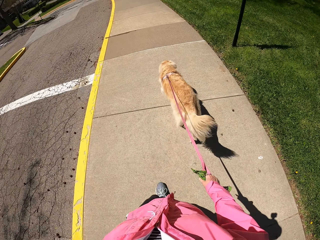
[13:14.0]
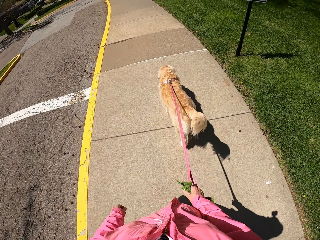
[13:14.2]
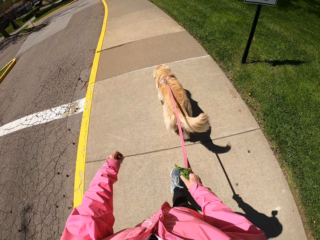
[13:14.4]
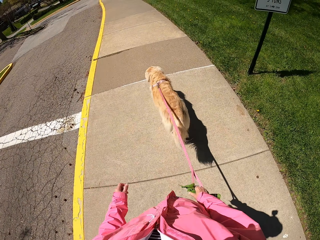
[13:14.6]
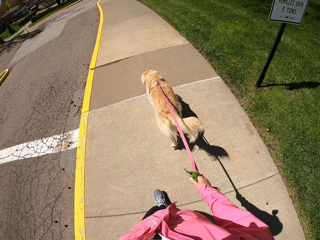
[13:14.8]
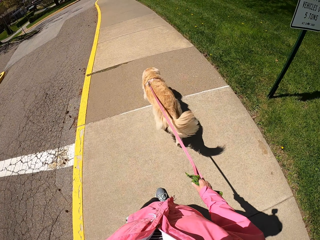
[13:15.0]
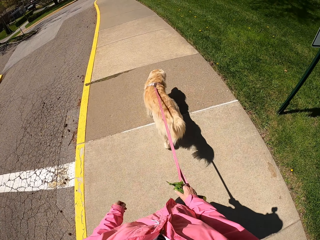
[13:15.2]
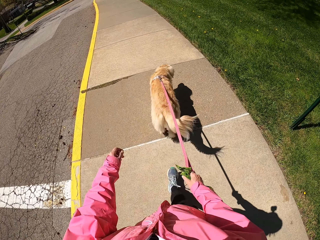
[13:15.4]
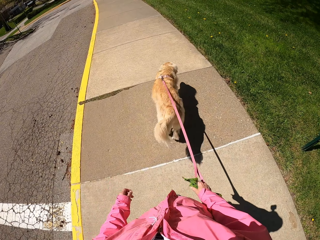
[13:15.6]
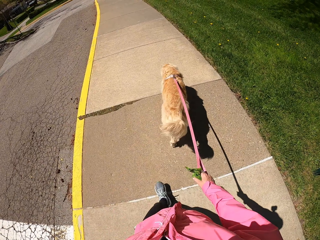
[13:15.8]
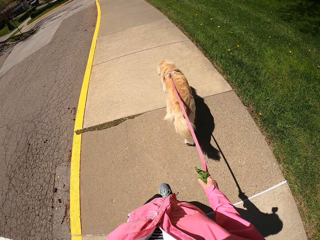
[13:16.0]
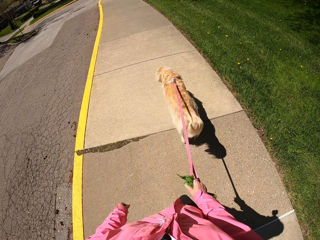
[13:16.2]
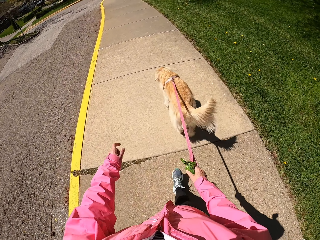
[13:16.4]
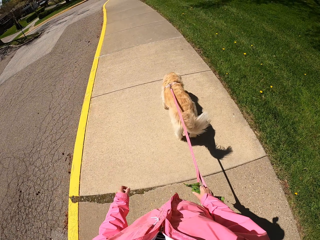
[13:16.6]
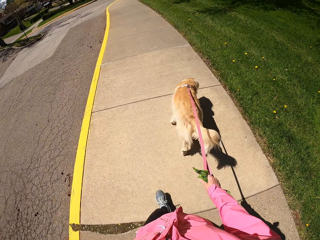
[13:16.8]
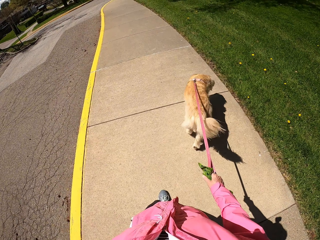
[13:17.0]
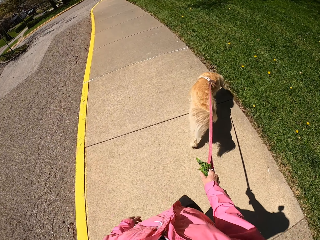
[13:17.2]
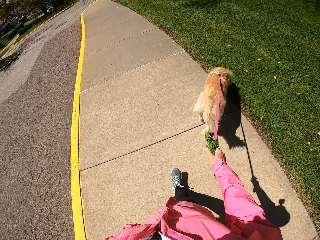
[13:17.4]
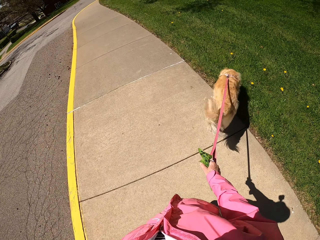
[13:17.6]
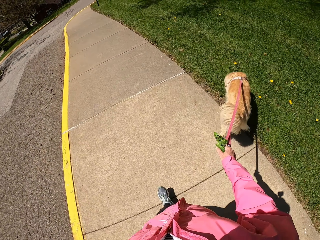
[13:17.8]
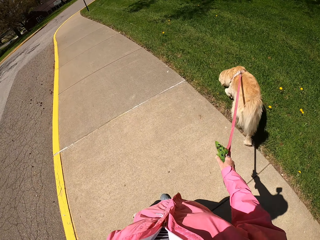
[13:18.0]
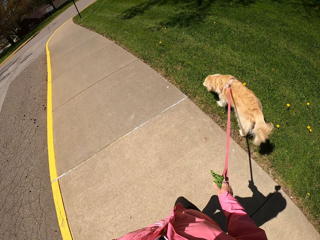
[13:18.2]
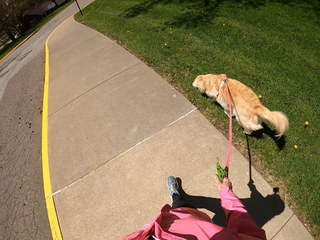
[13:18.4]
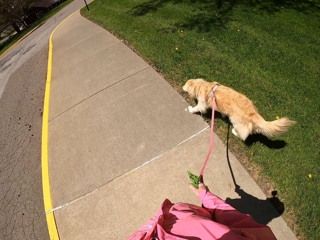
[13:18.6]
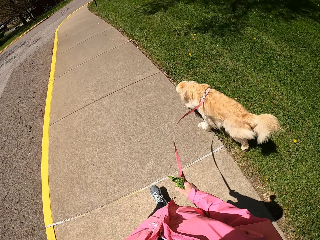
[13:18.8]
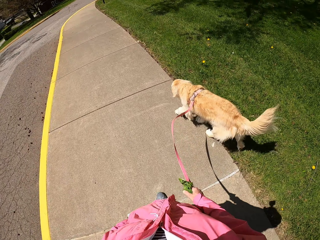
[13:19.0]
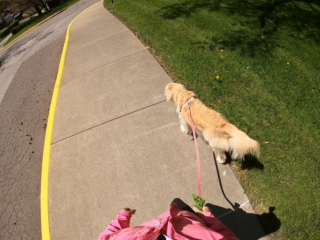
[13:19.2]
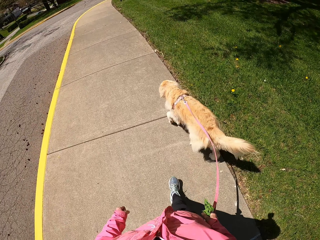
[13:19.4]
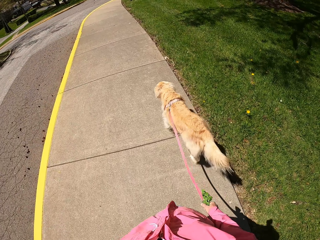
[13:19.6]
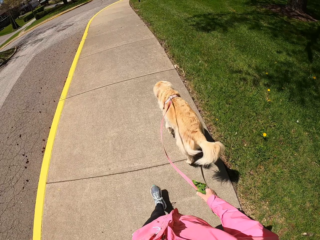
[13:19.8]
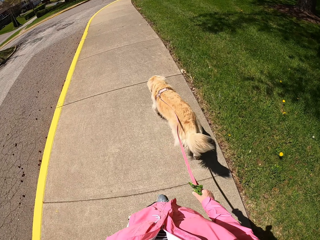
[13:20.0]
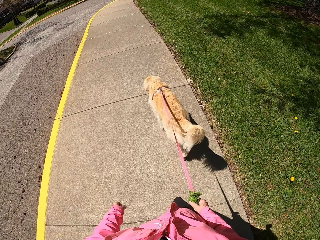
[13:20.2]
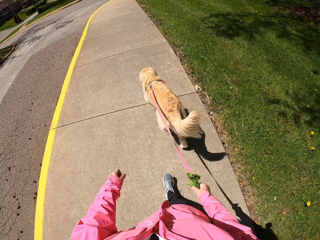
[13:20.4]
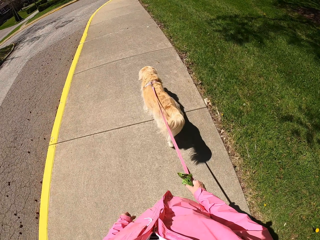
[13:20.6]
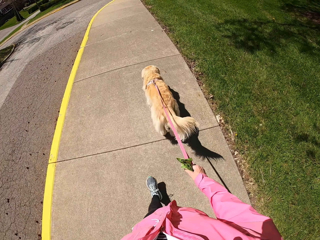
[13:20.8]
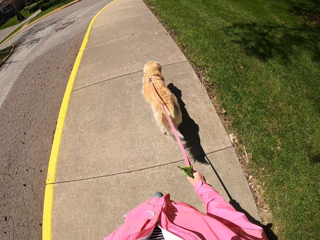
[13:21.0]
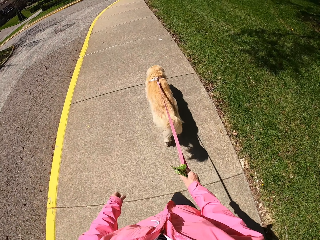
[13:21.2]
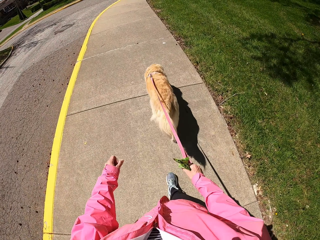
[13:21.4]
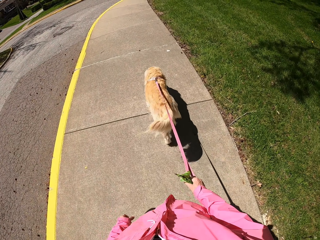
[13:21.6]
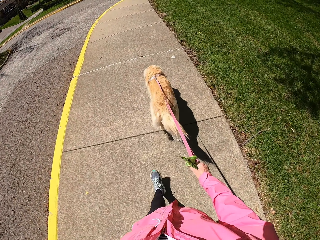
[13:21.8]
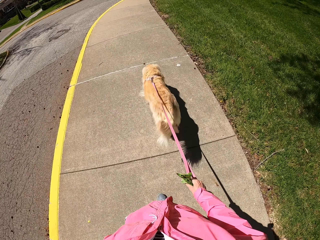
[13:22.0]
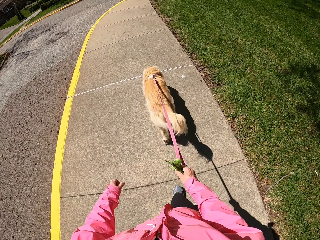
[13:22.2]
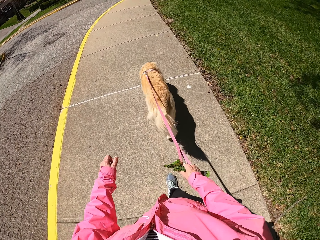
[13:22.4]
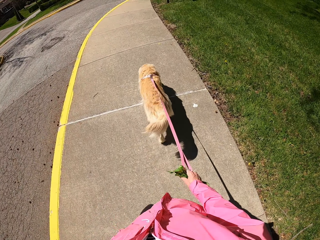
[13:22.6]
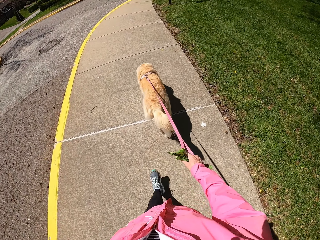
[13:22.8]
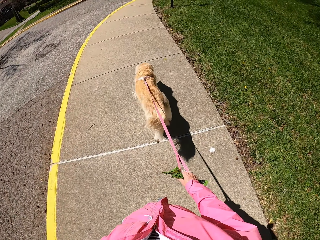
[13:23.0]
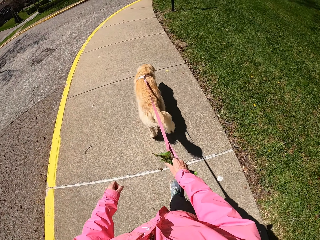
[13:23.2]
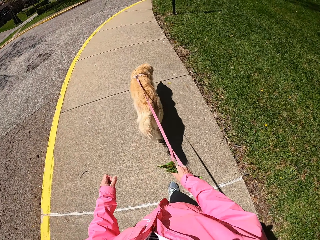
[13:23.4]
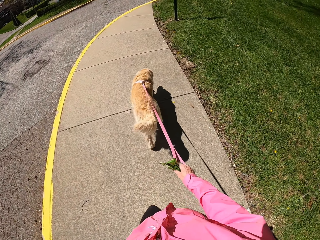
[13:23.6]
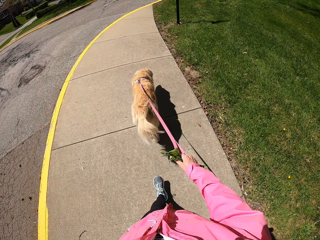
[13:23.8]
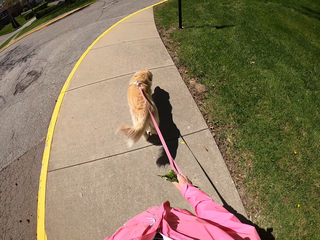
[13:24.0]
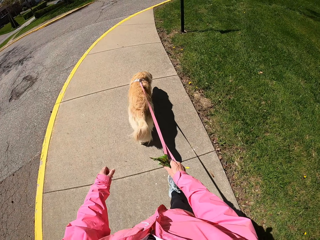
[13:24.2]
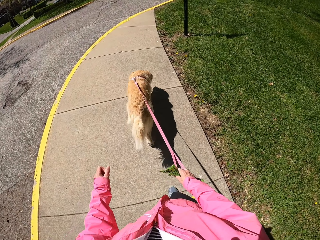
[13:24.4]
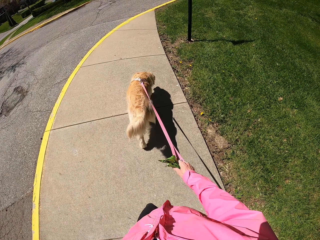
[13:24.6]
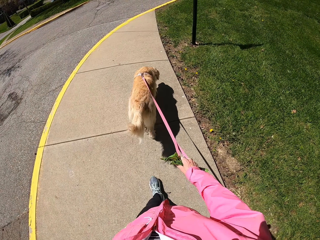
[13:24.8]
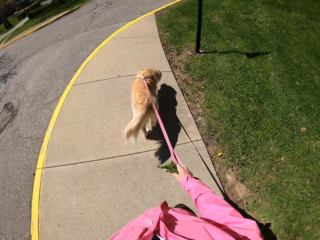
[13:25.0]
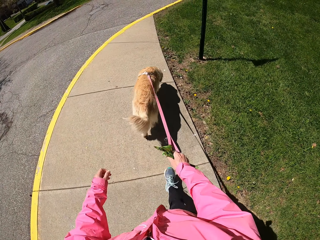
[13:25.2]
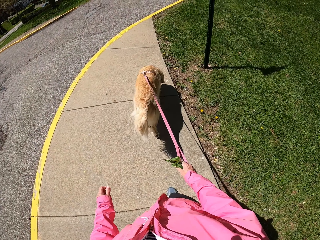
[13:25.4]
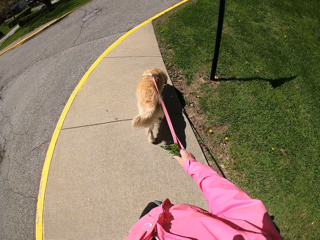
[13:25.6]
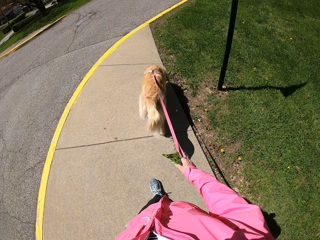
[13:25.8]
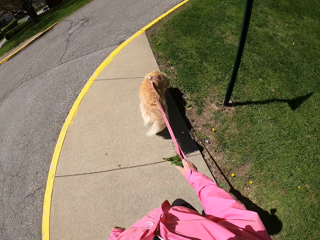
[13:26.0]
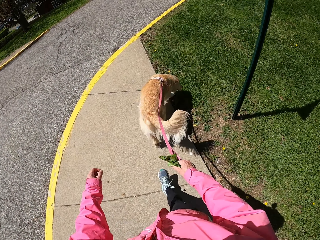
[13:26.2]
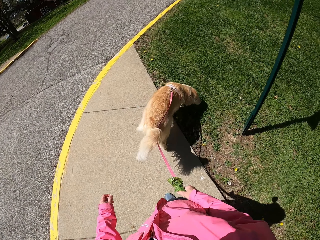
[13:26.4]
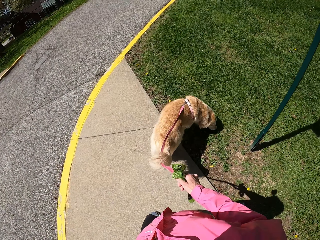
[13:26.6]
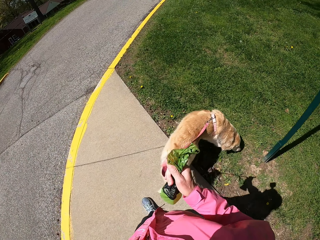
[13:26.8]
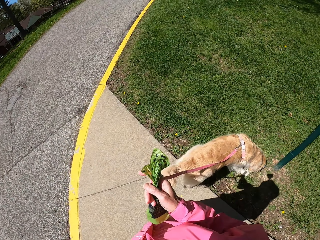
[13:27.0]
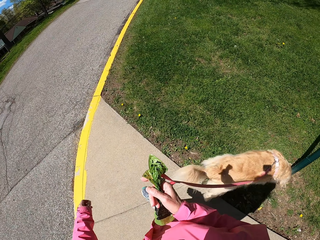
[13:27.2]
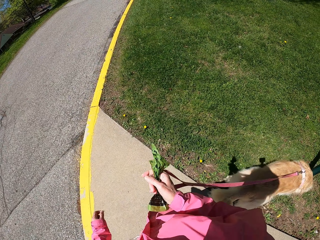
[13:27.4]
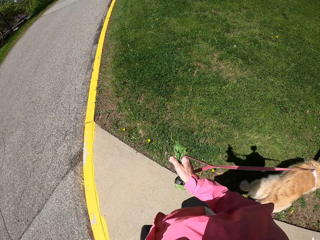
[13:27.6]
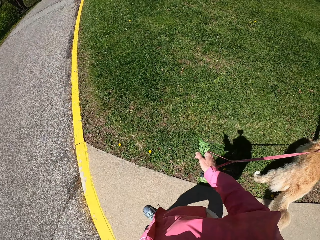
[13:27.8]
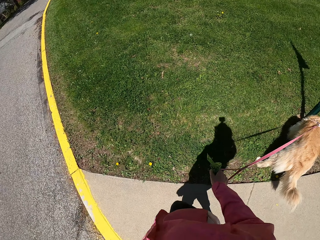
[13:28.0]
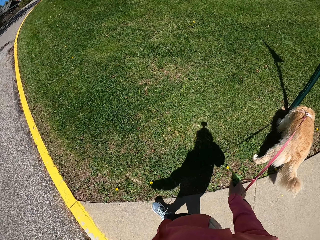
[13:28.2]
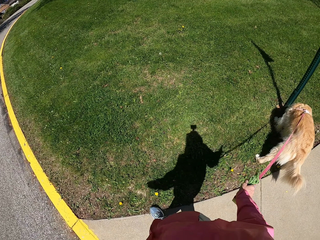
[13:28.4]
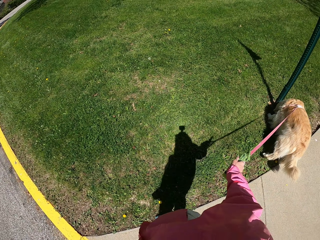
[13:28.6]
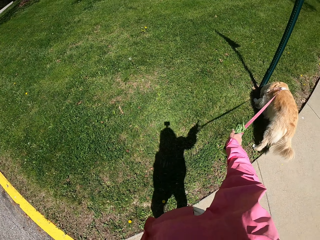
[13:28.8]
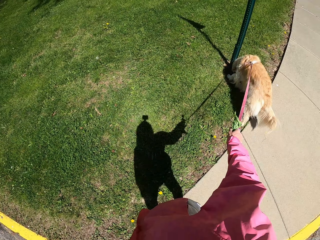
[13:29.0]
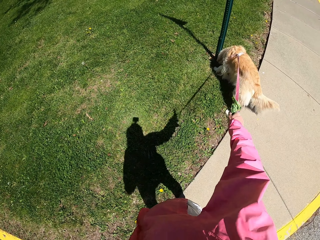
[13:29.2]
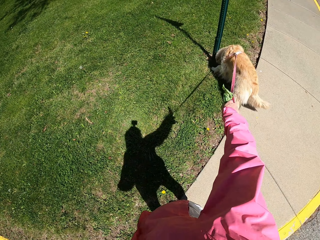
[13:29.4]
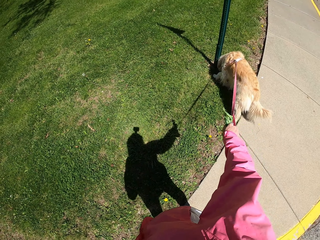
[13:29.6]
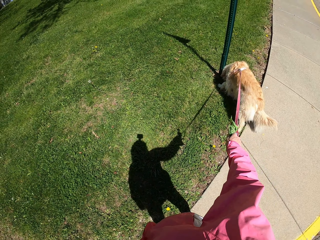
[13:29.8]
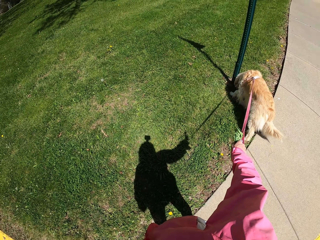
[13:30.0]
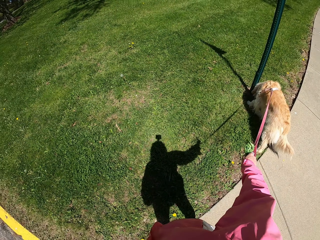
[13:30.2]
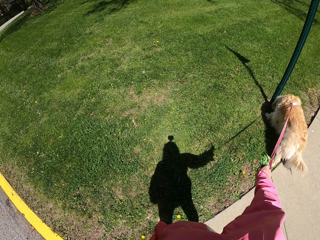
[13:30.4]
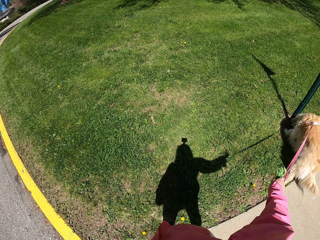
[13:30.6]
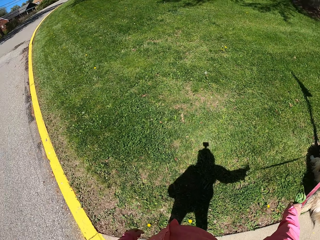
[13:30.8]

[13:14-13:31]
The camera wearer stands with the dog along the road.

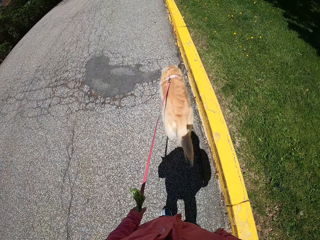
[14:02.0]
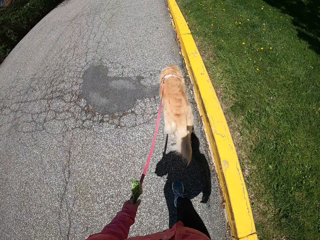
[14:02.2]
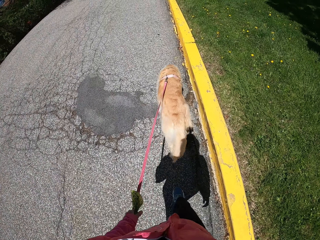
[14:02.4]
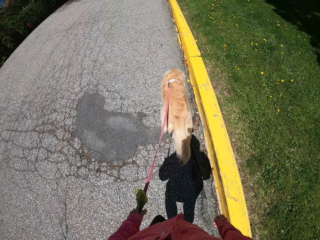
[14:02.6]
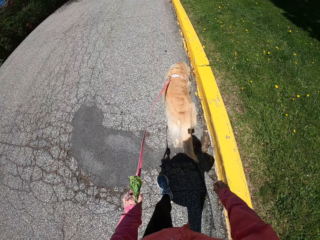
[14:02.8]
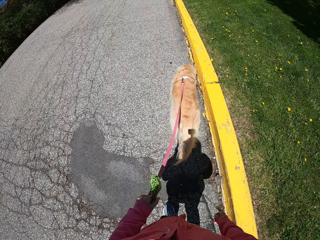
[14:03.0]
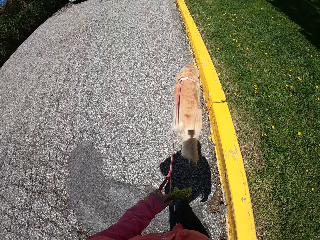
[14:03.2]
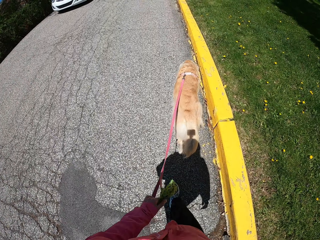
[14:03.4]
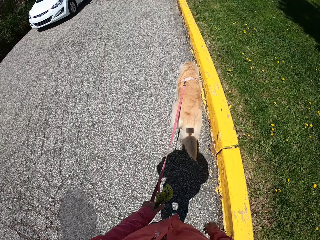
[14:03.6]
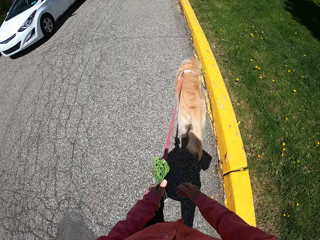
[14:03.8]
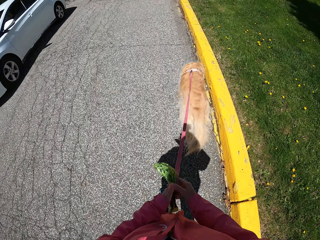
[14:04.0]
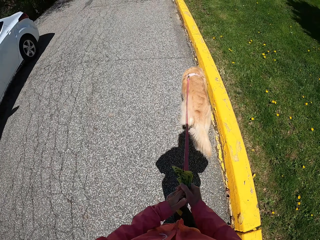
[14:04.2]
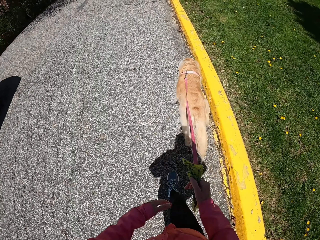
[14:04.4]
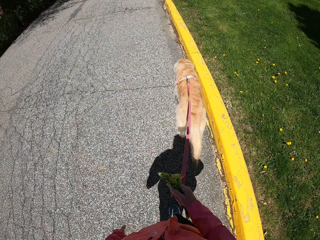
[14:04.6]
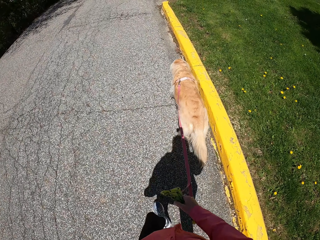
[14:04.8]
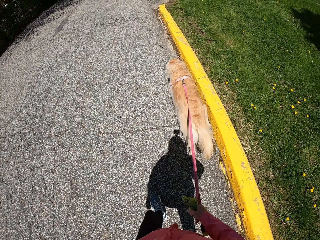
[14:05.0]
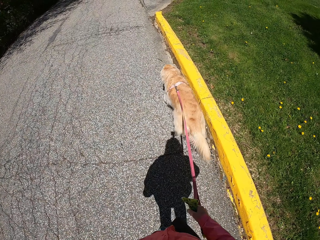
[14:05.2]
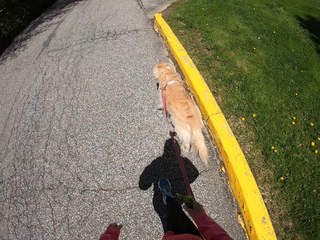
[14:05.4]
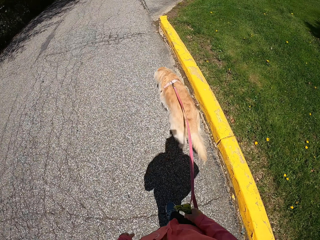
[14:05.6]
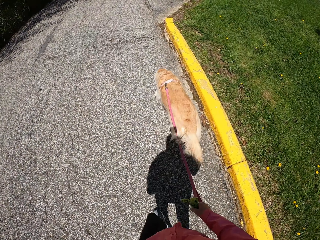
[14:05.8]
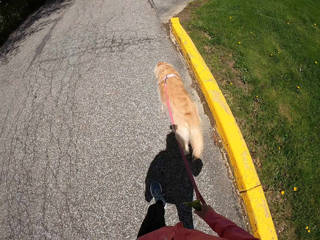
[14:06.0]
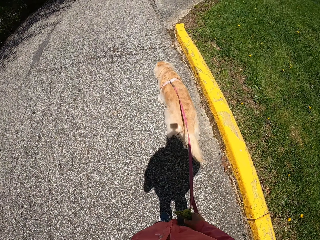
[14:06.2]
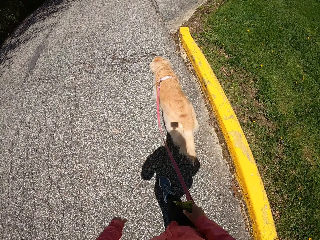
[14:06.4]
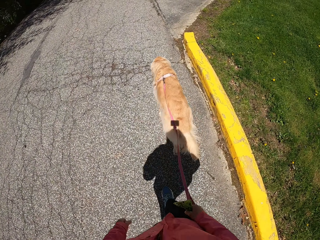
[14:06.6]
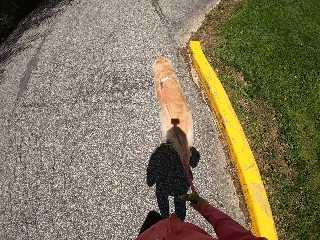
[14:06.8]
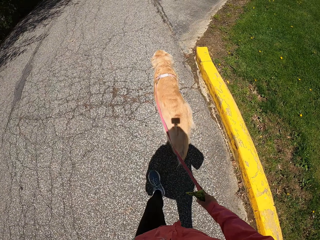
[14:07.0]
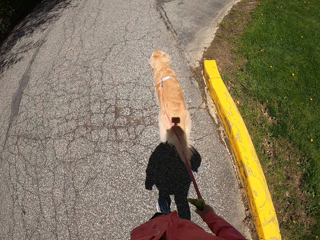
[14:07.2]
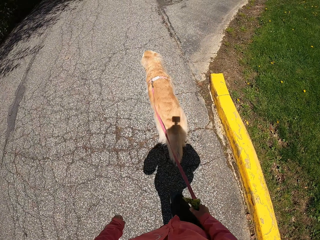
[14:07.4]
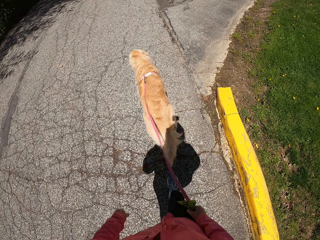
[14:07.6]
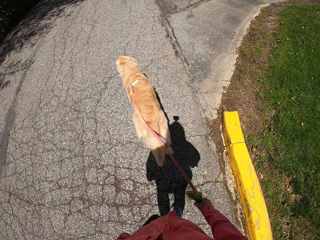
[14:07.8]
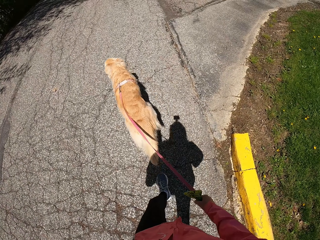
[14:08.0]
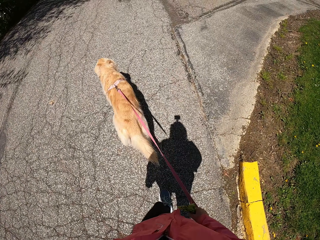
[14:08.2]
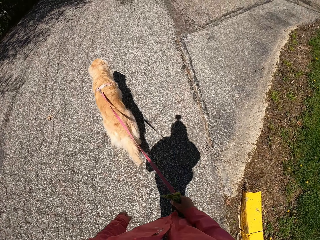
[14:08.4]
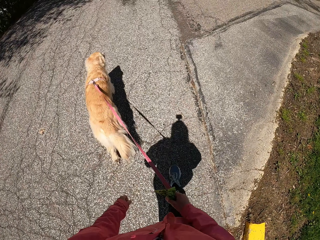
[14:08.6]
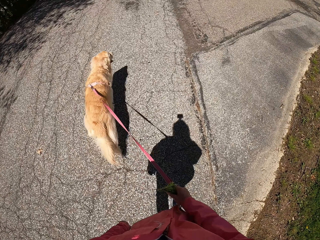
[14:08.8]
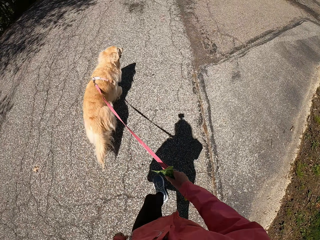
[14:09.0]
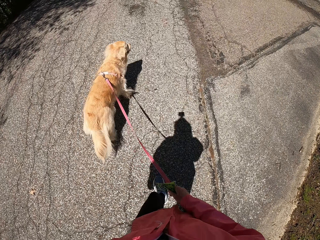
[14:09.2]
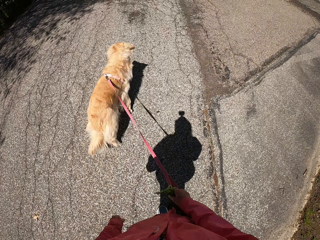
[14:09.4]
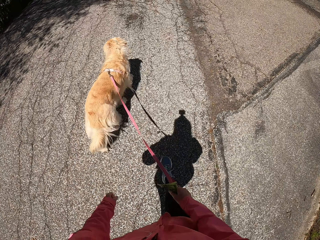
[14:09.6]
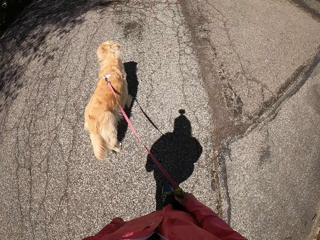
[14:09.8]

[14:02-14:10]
The camera wearer shifts the dog thread to the right hand on their way.
